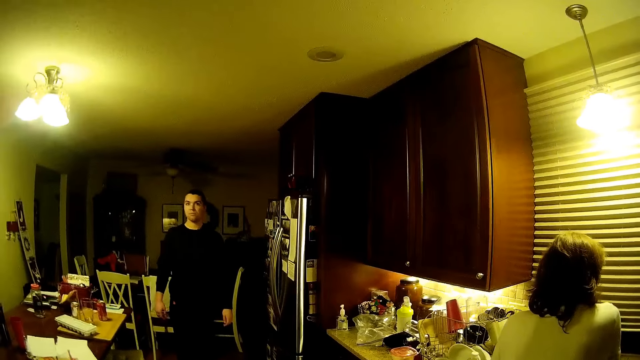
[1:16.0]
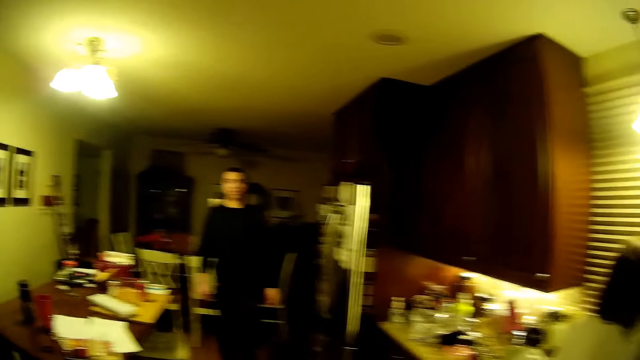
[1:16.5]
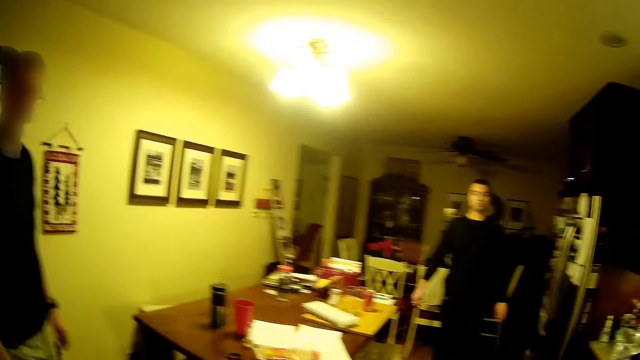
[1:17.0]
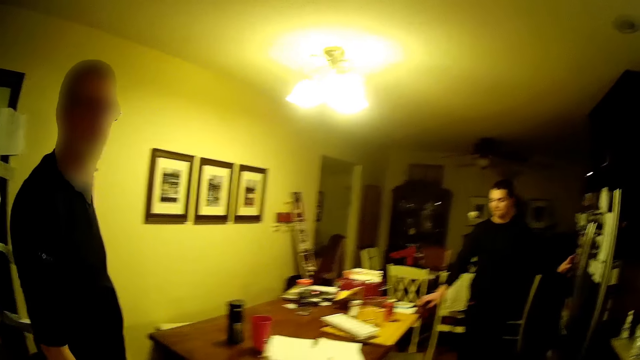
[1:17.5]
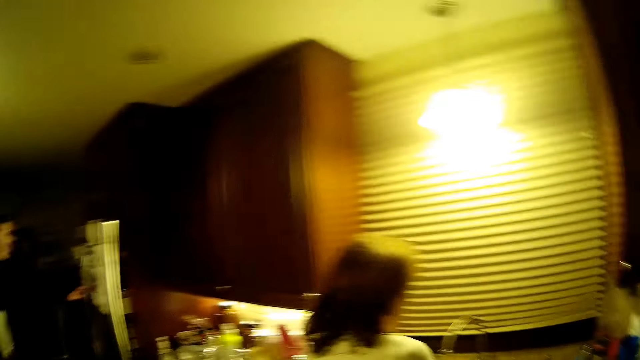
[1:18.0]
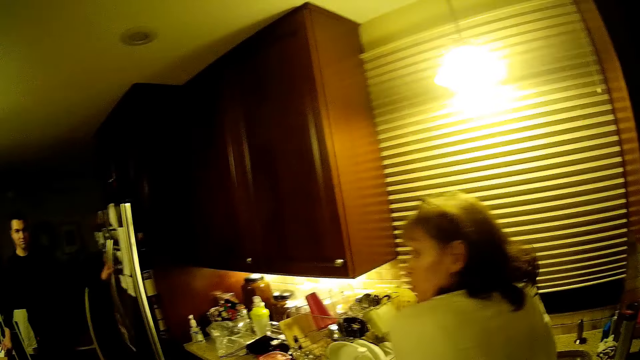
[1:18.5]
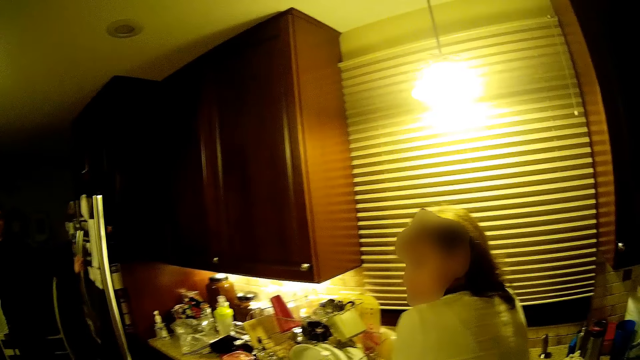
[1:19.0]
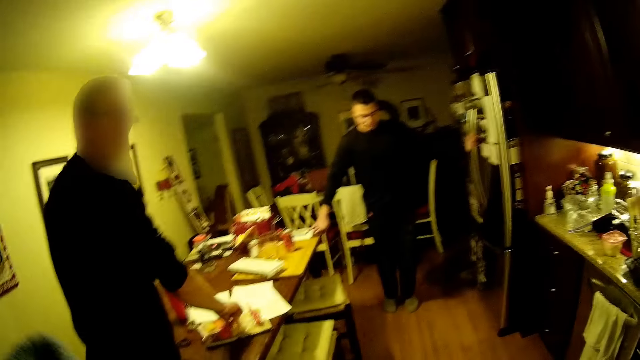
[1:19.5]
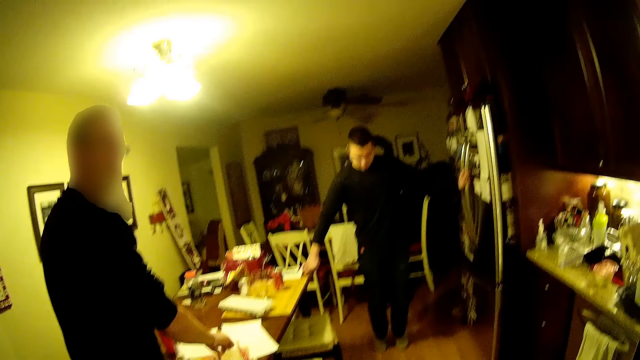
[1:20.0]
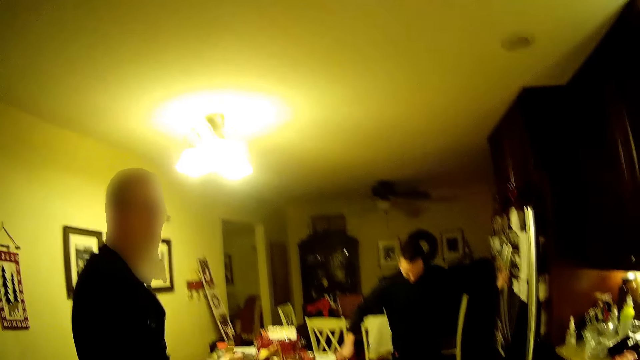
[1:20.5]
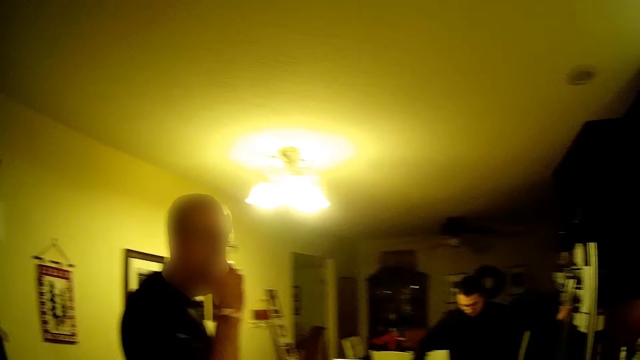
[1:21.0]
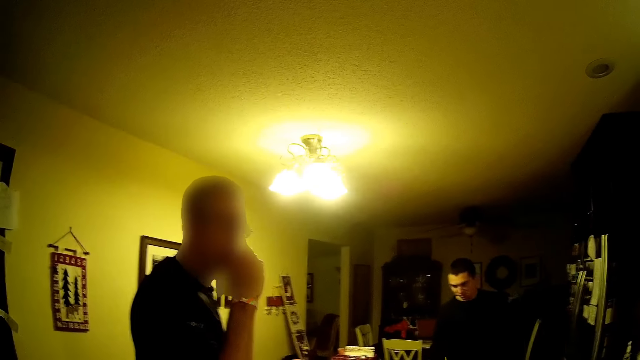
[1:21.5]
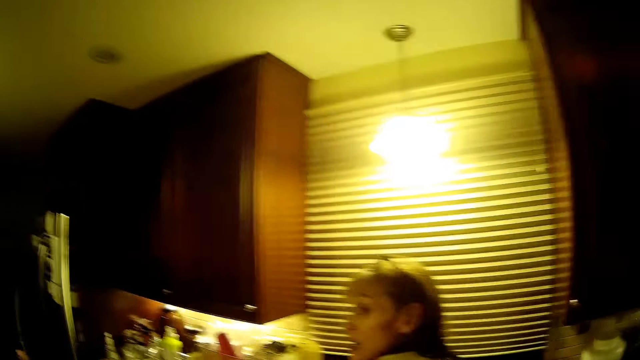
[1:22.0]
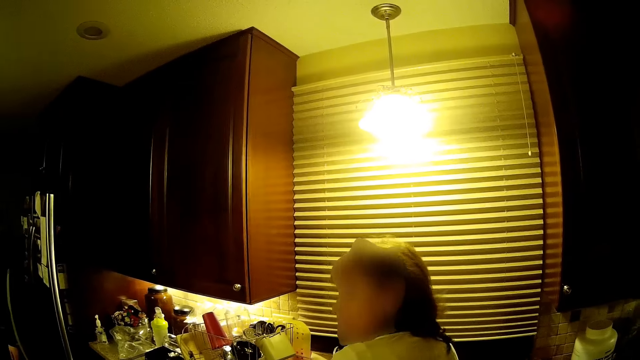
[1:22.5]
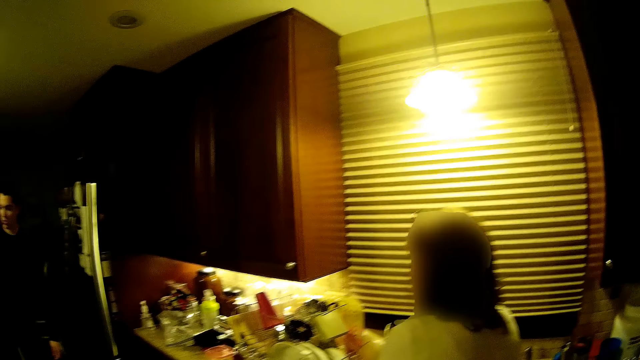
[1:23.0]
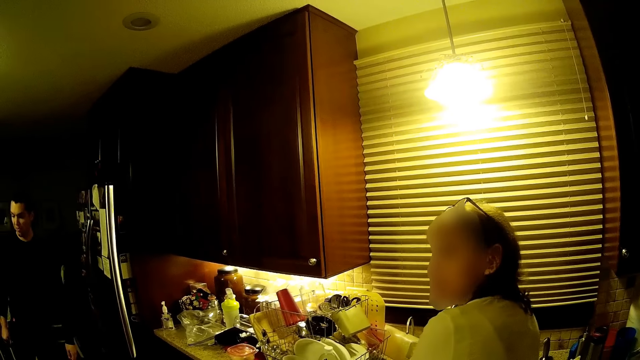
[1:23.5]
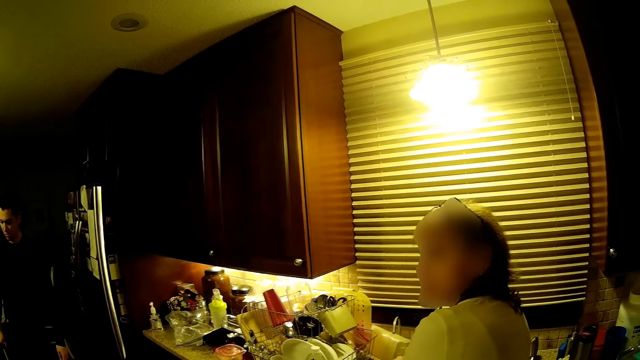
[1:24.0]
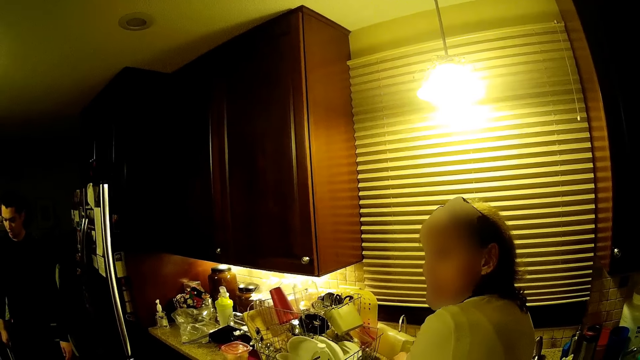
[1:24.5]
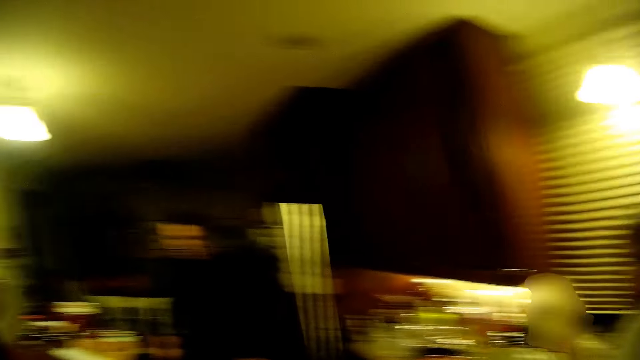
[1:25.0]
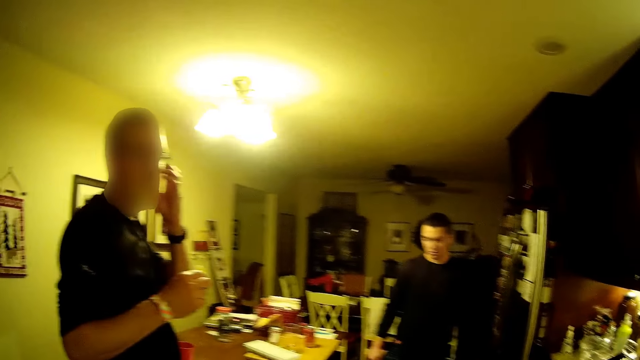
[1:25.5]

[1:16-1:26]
The camera wearer stands on the floor. A man stands on the floor. Another man stands on the floor. A woman washes something in the sink. A man picks up something. The man eats something.

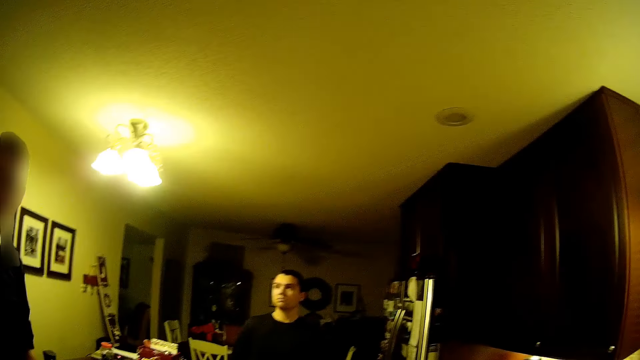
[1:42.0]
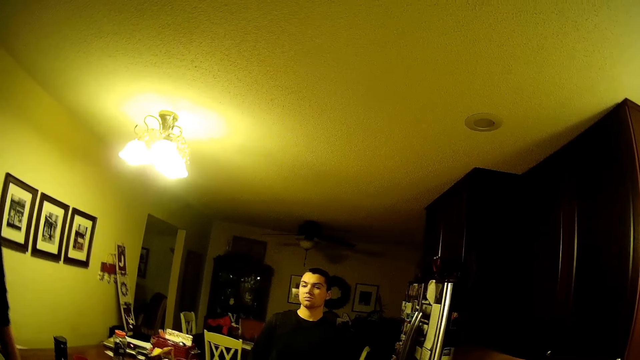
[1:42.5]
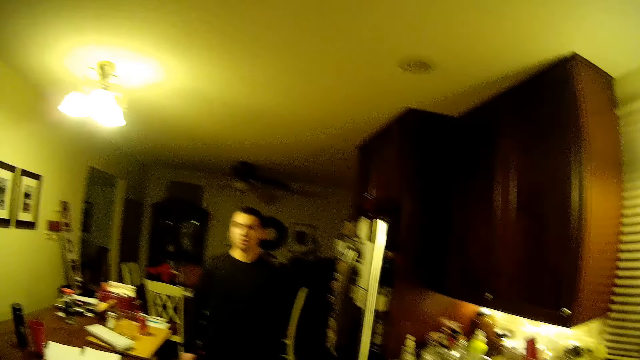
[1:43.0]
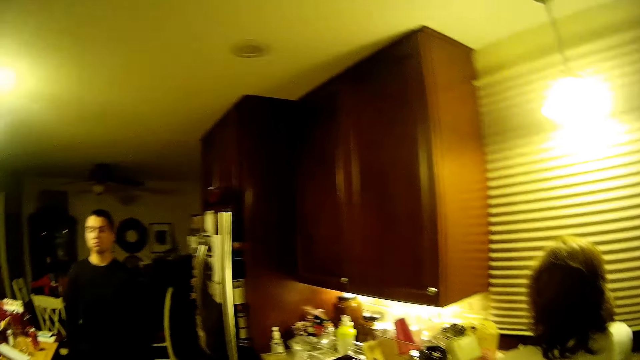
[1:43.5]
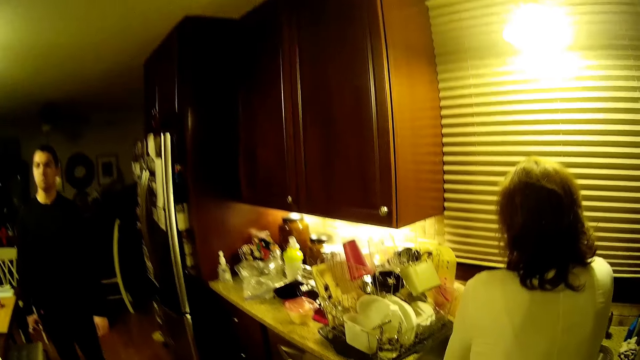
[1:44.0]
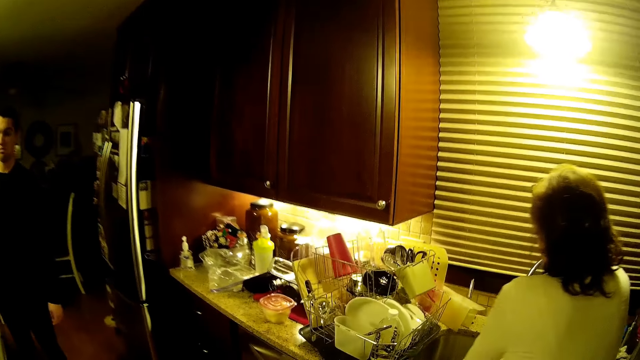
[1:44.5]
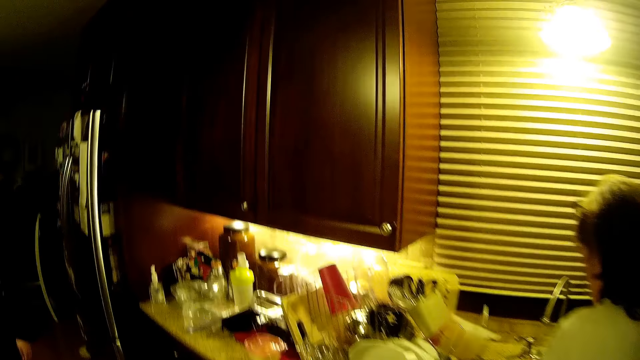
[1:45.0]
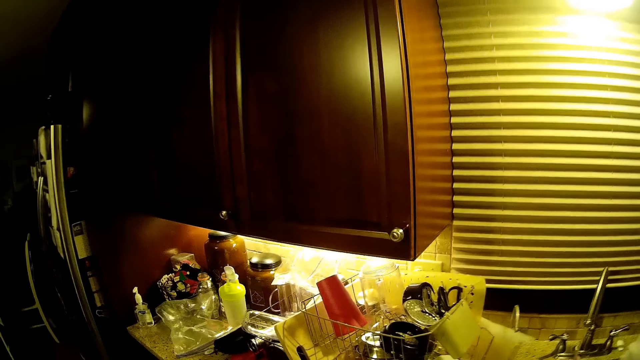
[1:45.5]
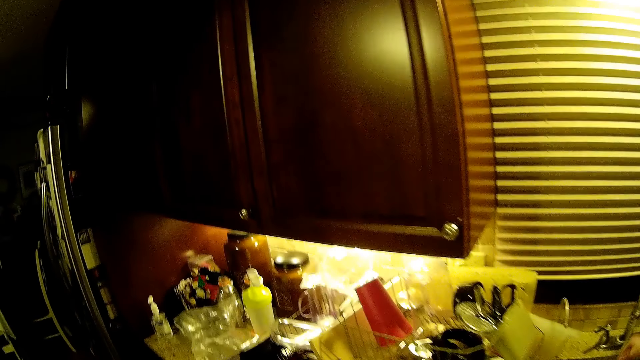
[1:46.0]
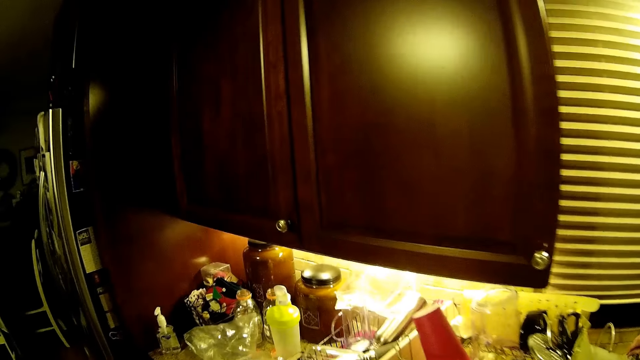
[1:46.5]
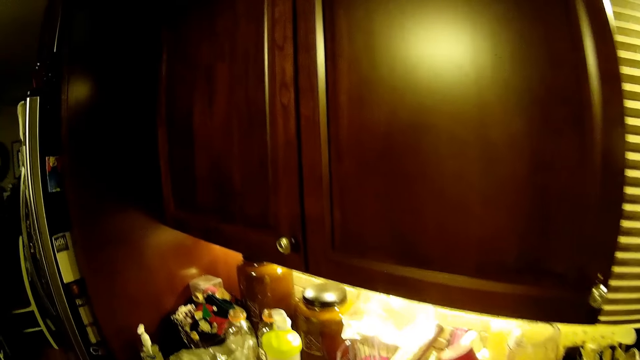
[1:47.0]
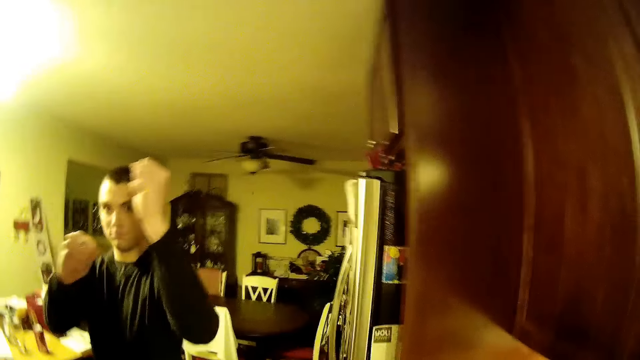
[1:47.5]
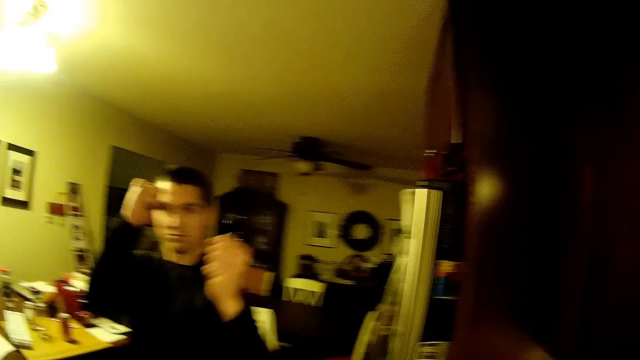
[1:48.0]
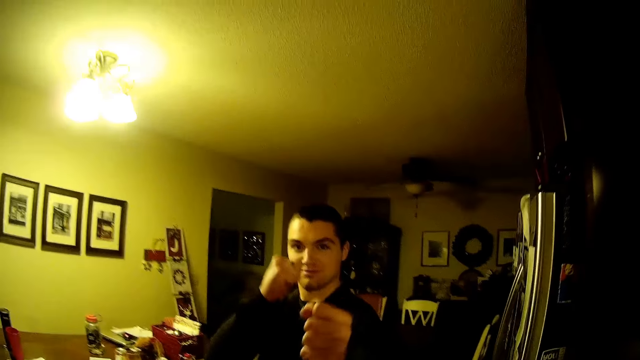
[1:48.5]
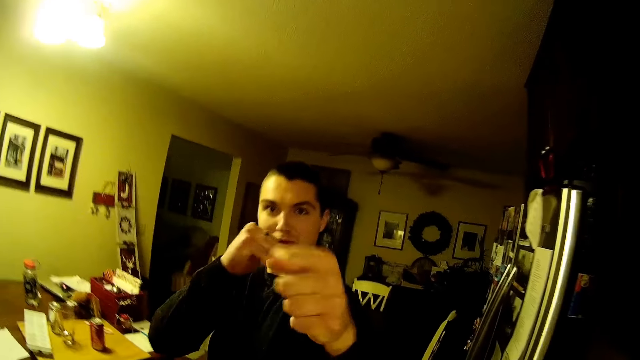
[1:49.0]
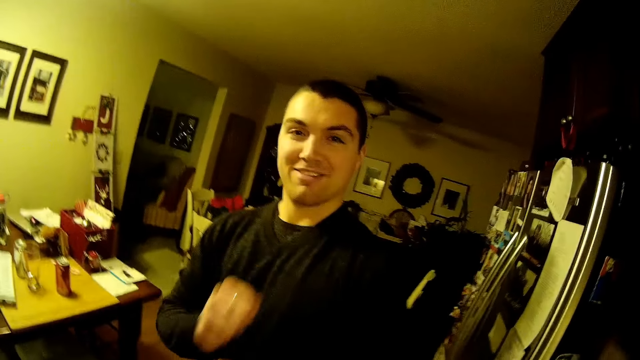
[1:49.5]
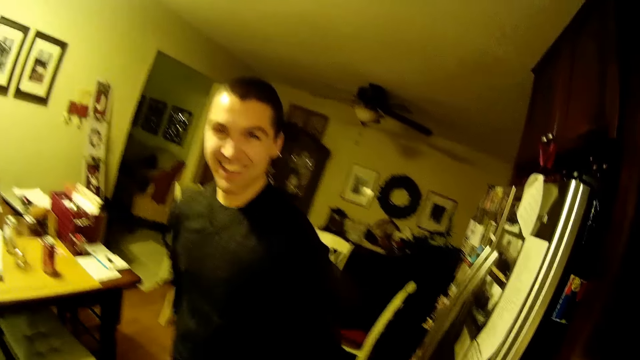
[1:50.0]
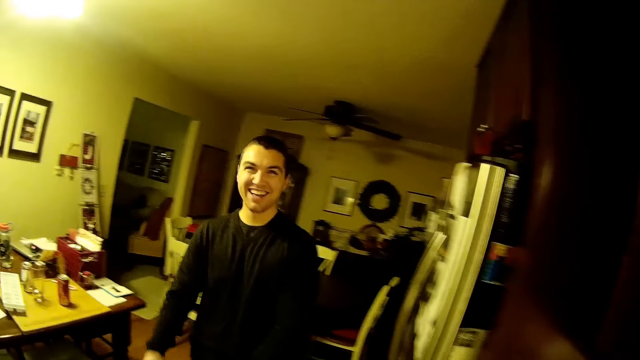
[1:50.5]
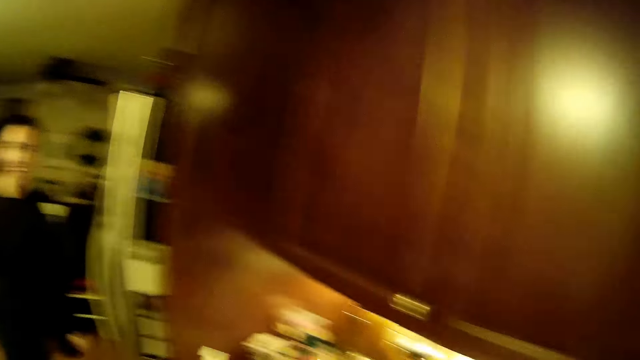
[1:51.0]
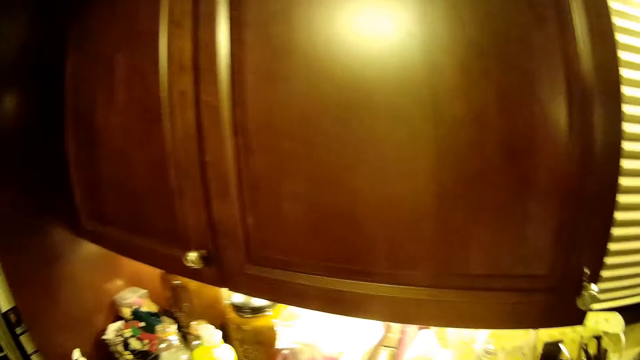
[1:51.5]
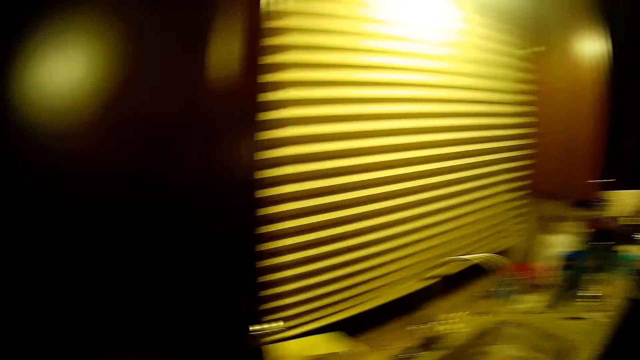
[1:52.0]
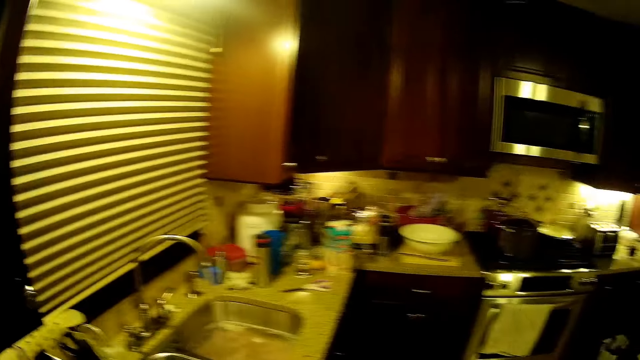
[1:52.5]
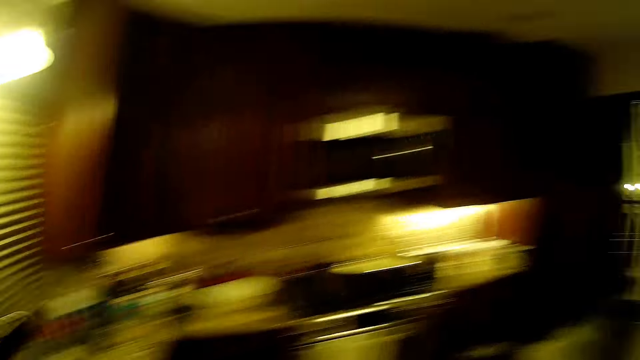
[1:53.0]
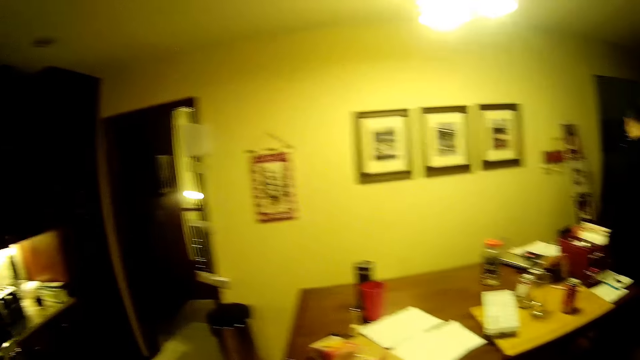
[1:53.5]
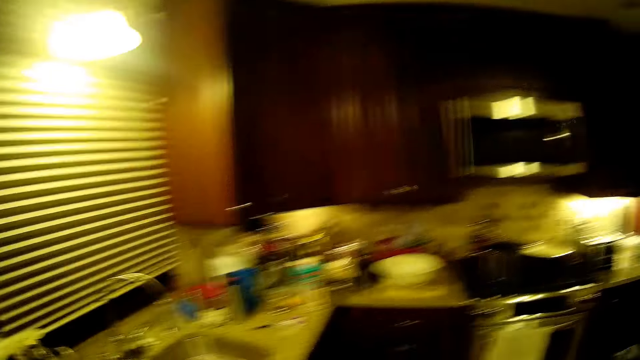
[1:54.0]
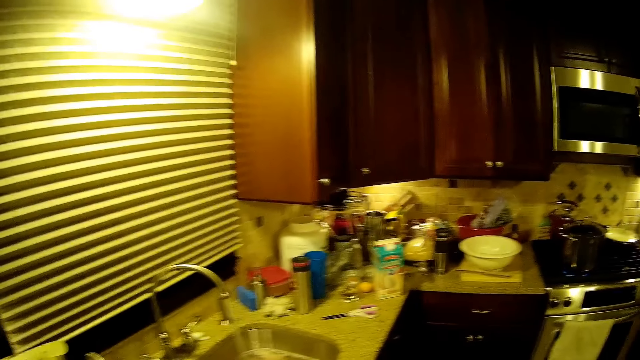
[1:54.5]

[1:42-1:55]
The camera wearer walks on the floor. A man stands on the floor. The man moves hands. The camera wearer walks on the floor.
